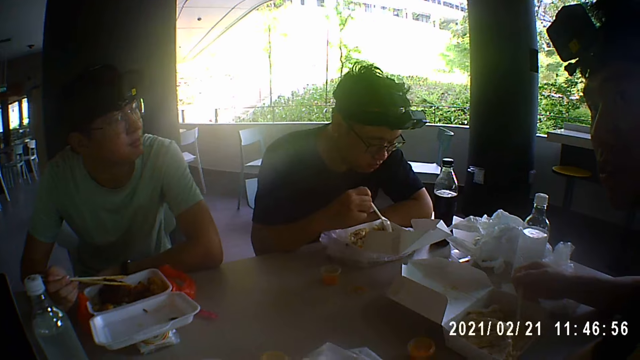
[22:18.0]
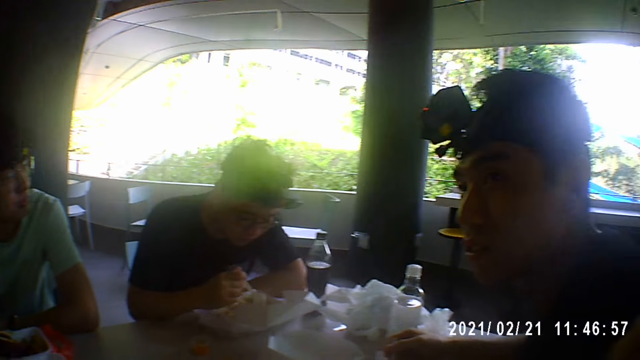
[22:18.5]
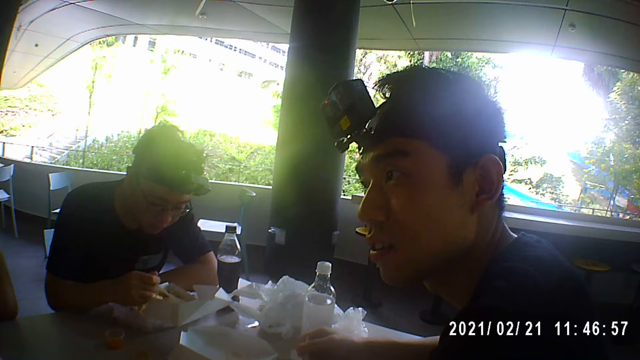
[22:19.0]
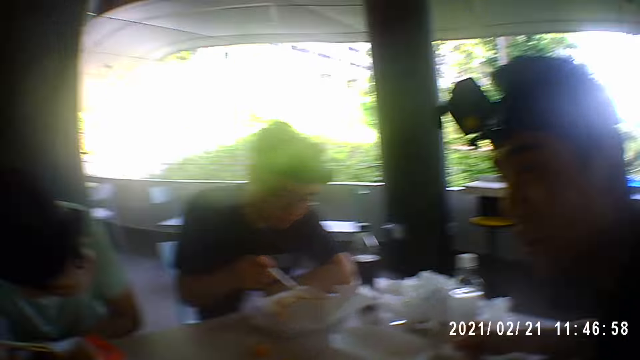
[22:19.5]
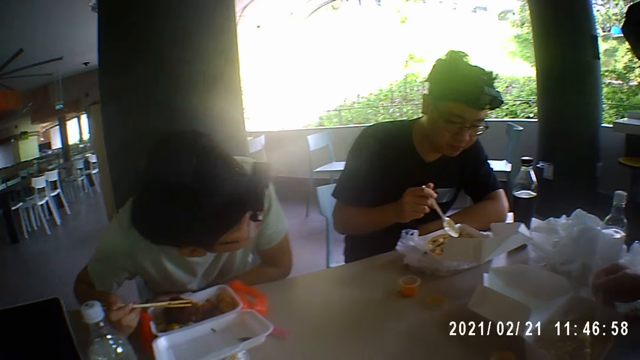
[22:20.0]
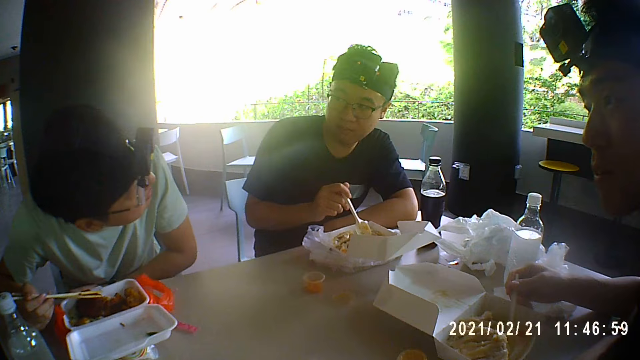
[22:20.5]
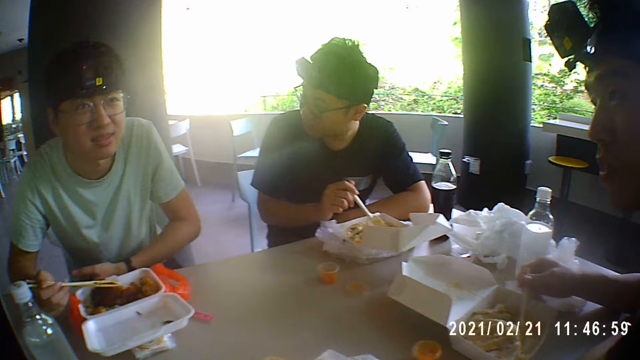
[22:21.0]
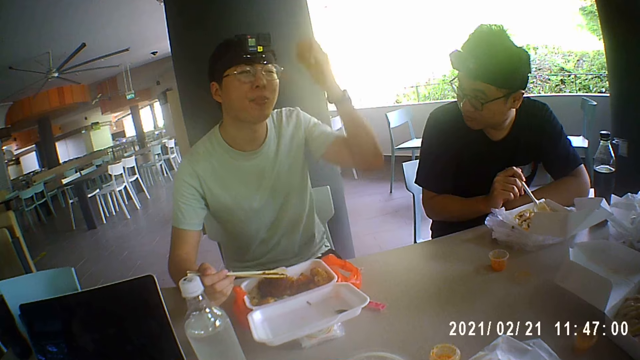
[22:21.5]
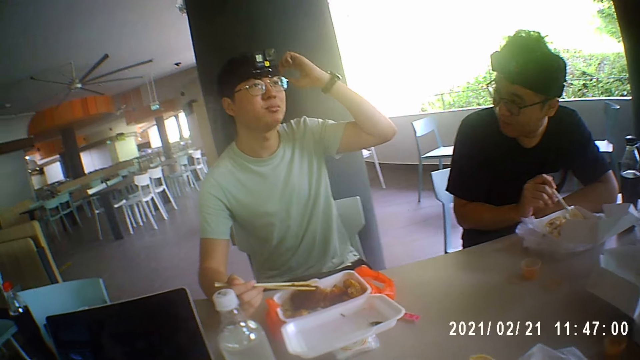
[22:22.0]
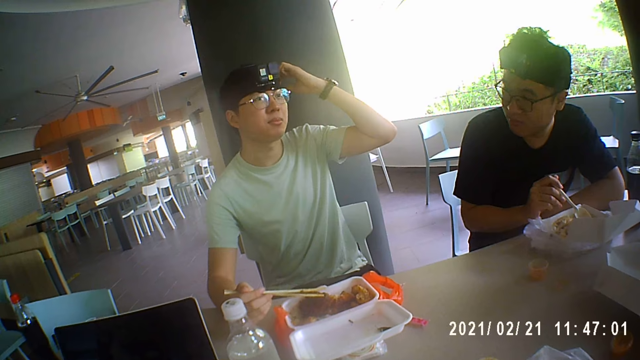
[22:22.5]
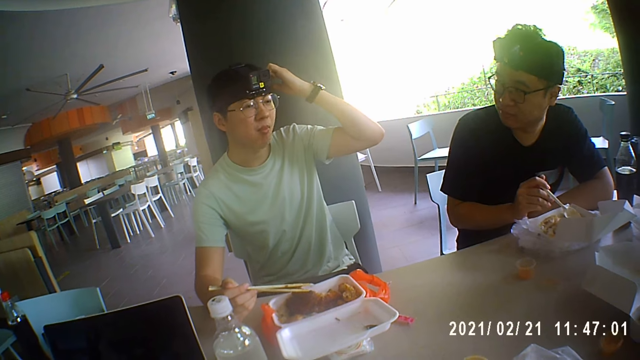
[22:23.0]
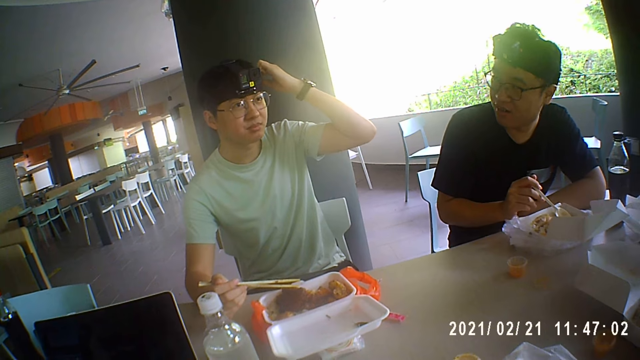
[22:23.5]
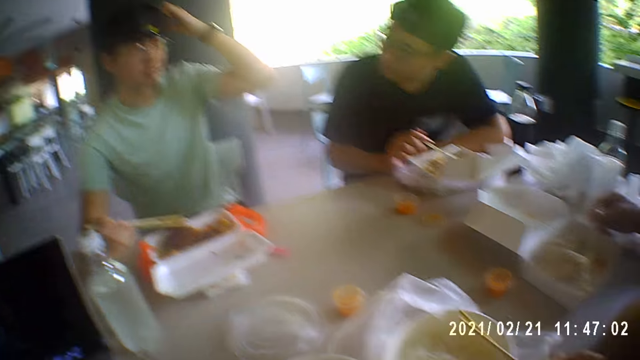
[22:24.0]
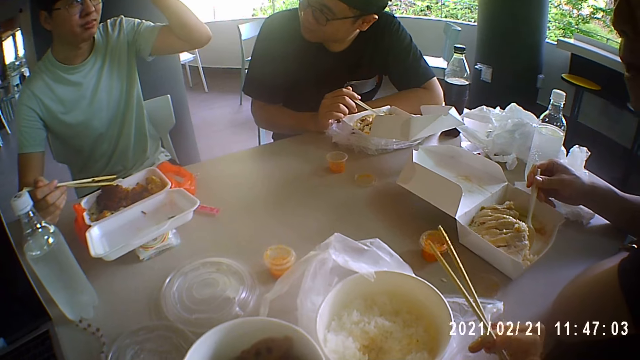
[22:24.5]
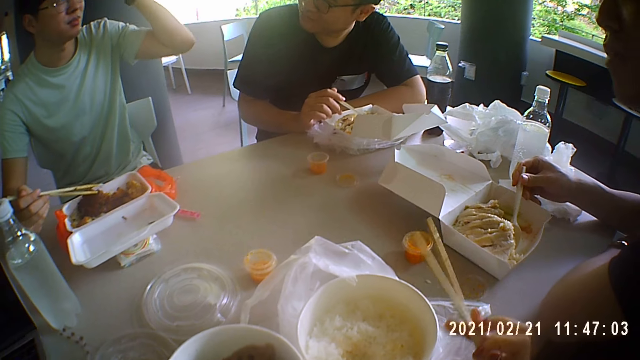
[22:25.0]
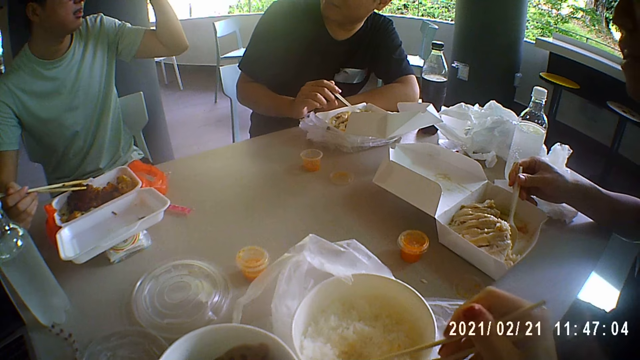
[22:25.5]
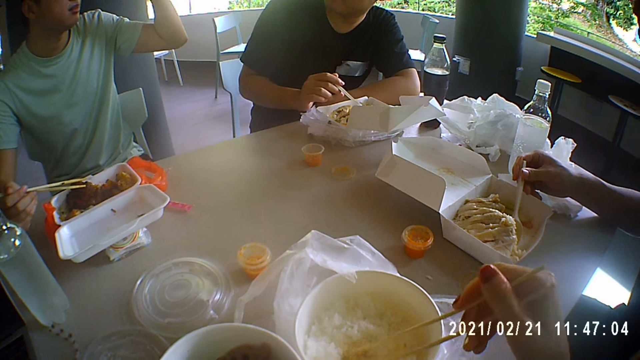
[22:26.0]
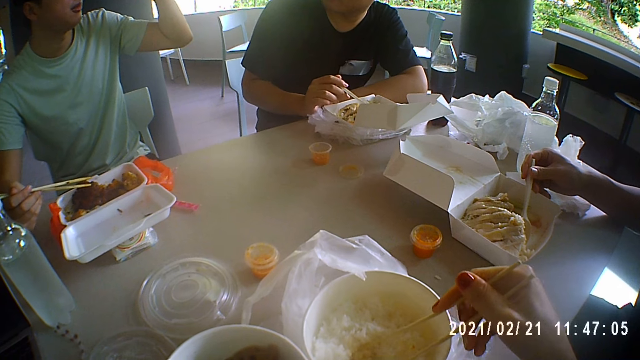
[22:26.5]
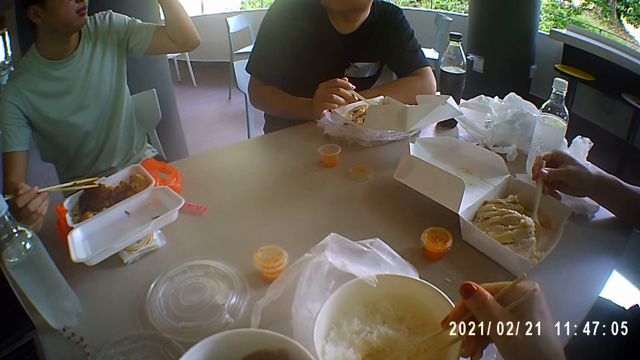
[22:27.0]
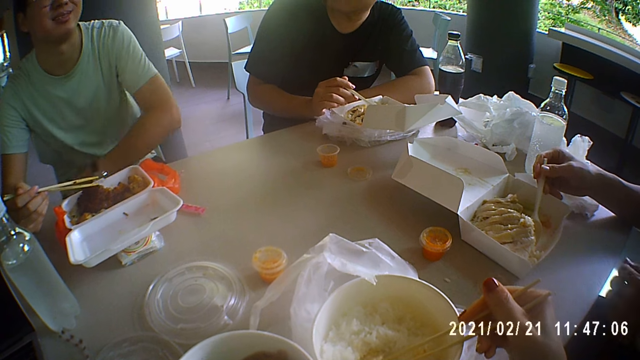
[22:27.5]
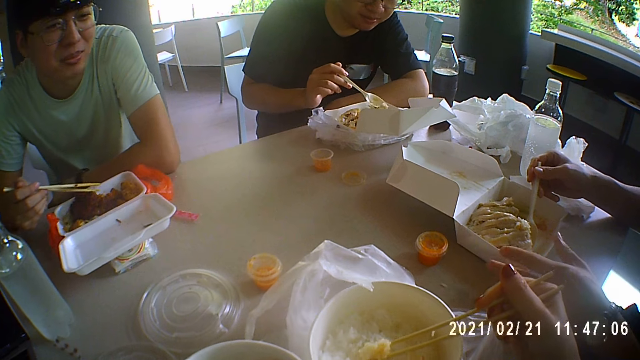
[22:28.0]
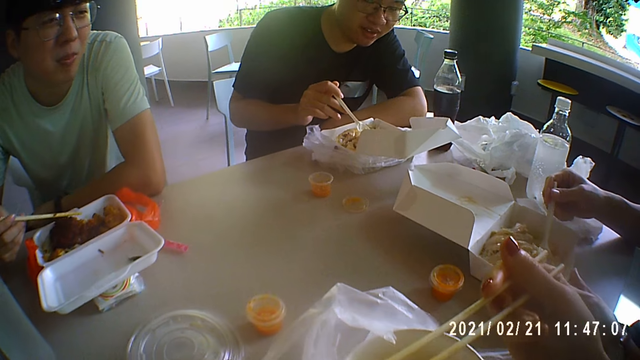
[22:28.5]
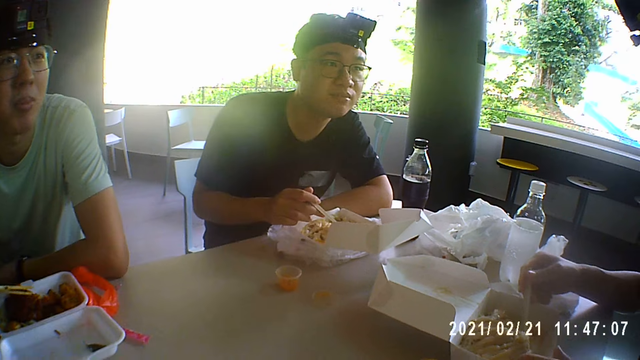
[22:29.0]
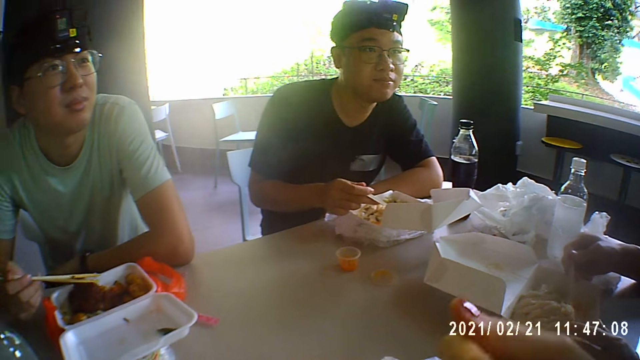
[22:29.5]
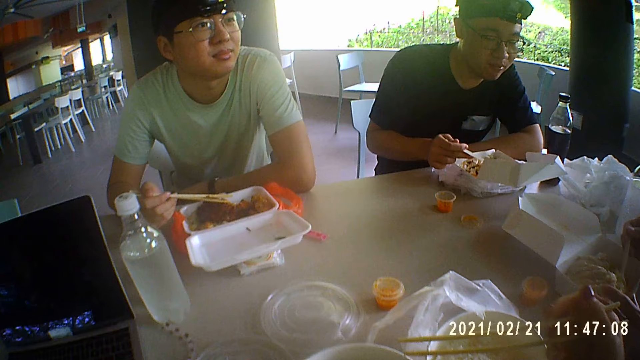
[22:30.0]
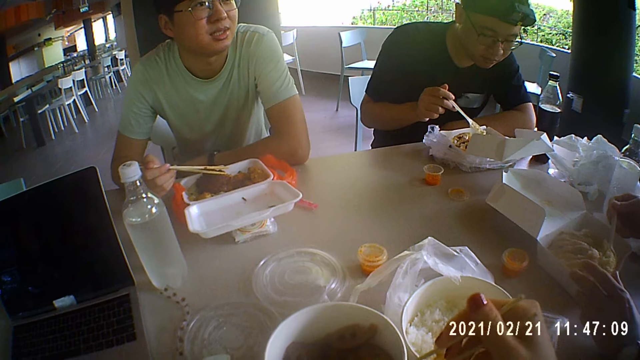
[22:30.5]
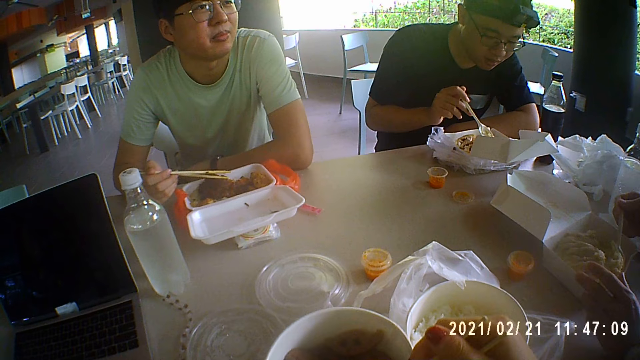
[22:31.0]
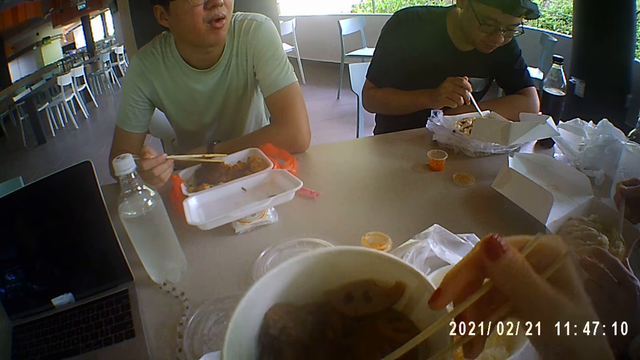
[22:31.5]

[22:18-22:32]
A person talks to another person. A man touches the camera. Another man looks at the first man. The other person touches the head. The first man puts his hand on the table.

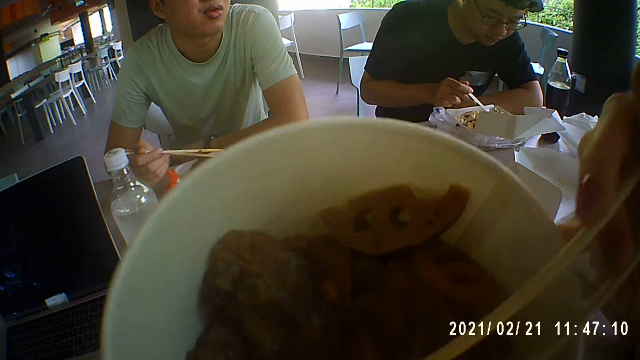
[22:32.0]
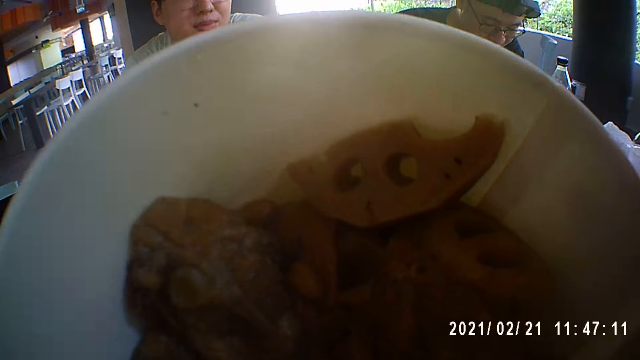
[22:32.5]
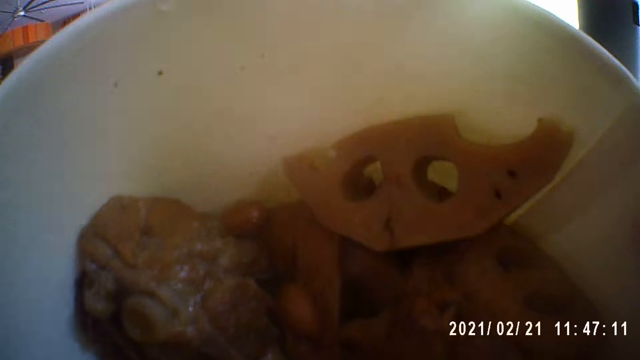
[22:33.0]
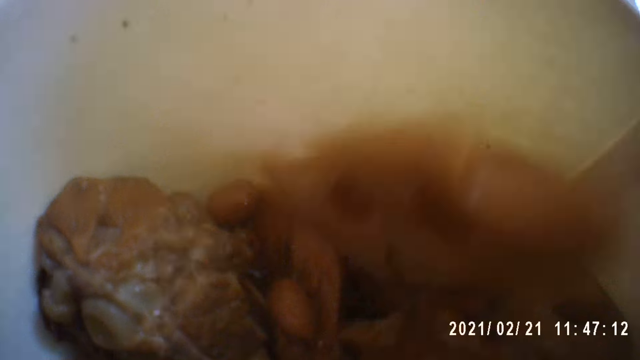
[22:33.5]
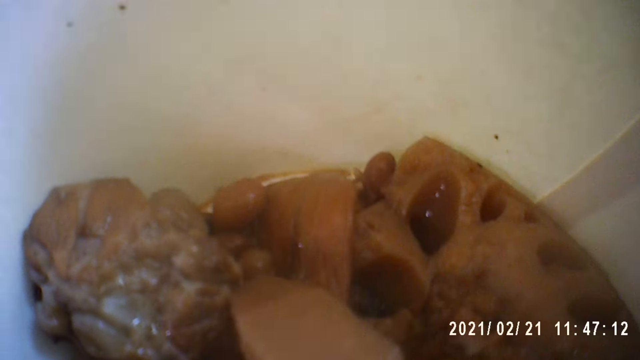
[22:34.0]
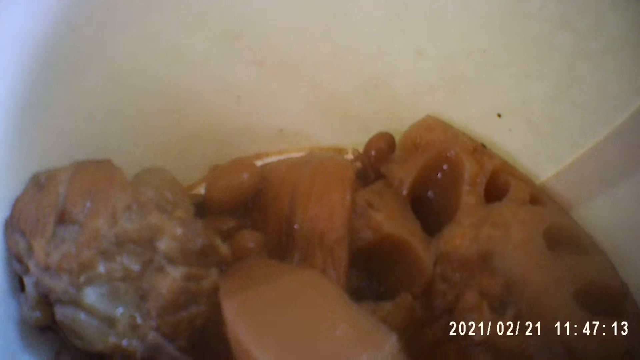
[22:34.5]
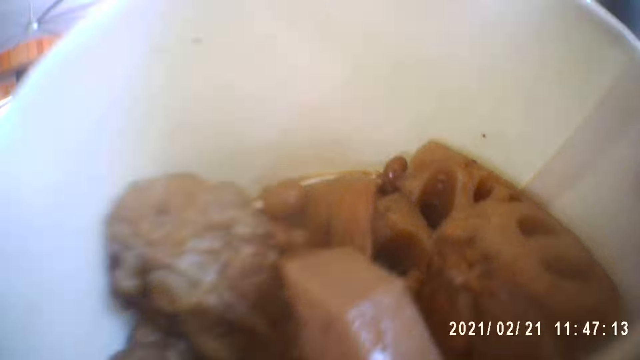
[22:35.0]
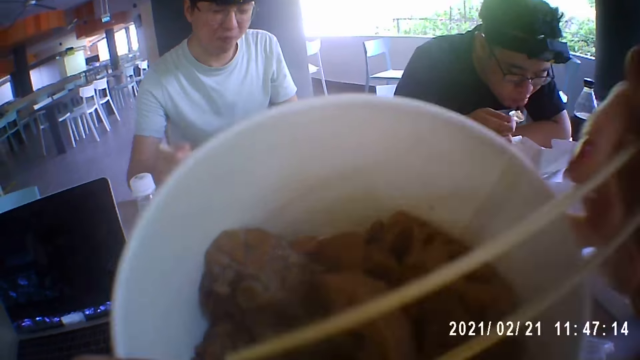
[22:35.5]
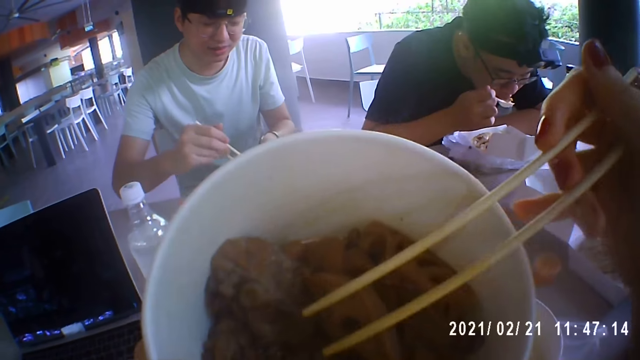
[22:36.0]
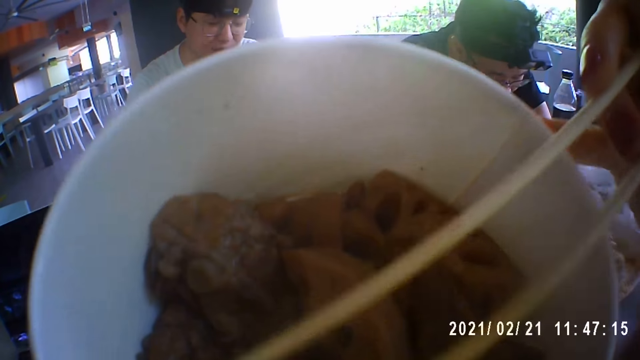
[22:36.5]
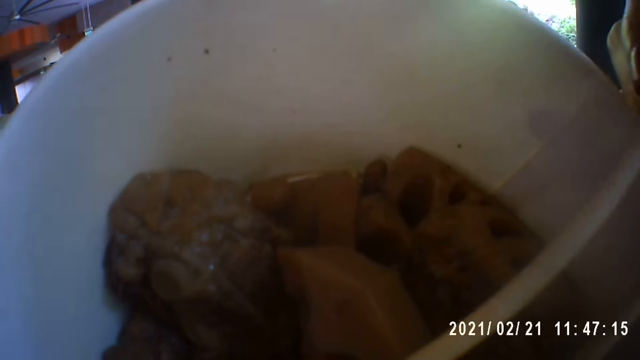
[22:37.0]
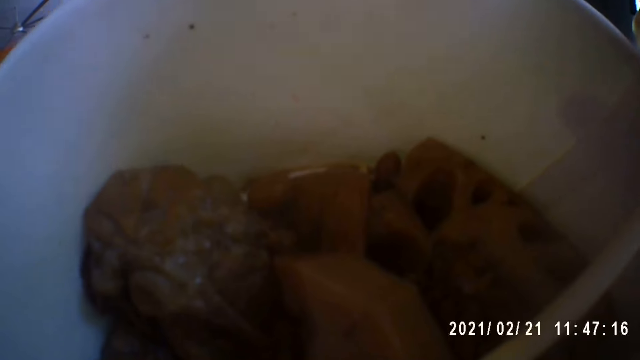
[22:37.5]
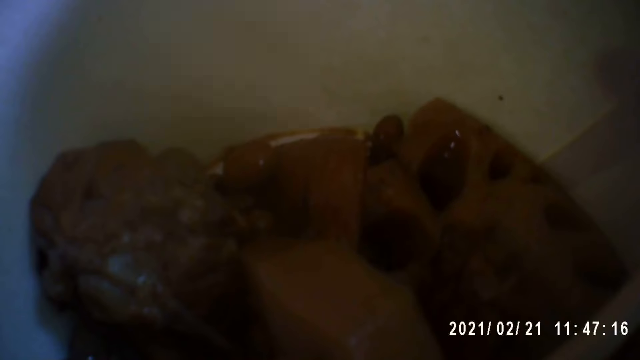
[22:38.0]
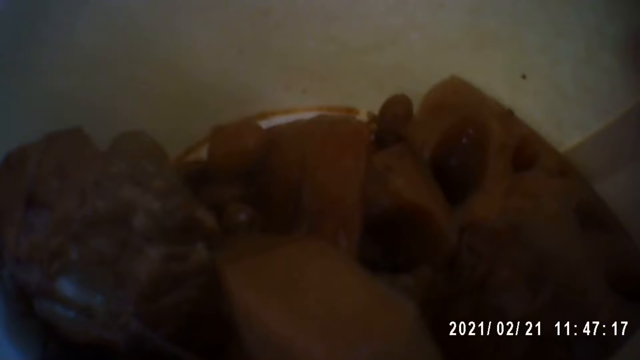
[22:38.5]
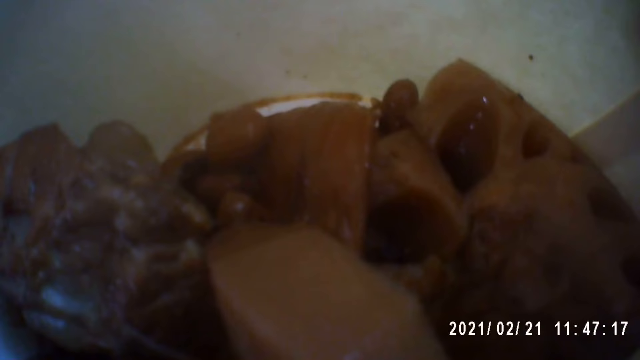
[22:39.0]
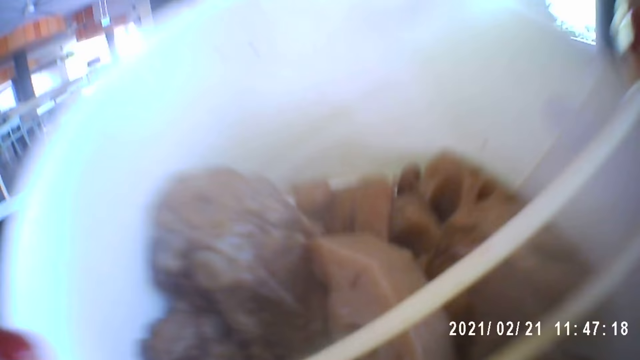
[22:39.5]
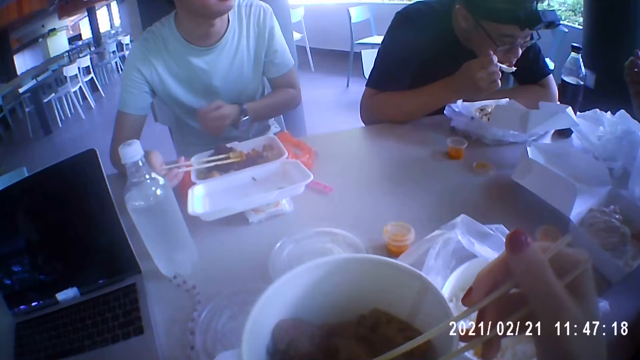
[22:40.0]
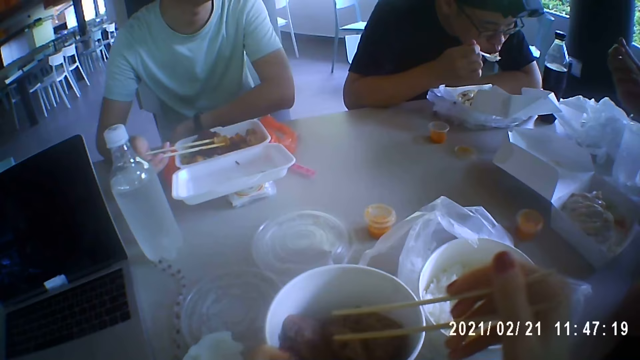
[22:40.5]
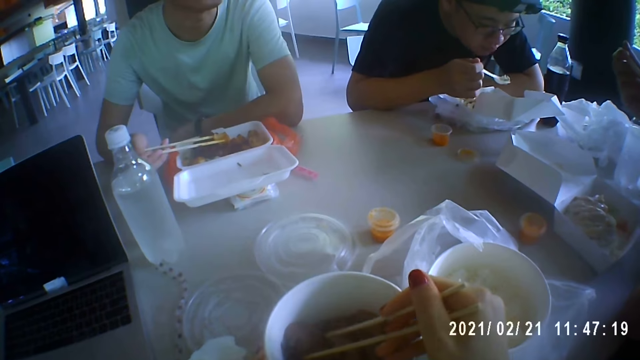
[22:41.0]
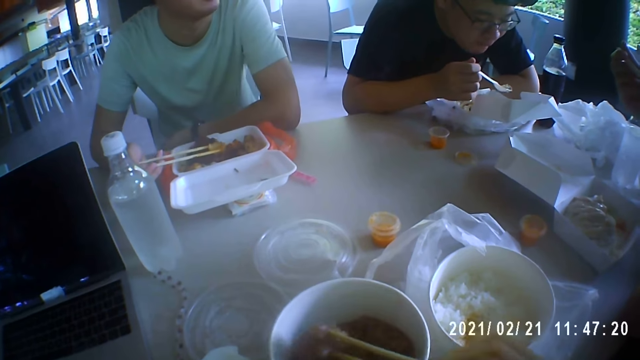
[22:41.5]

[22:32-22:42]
The camera wearer eats up the food.
